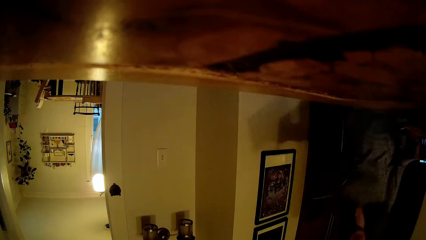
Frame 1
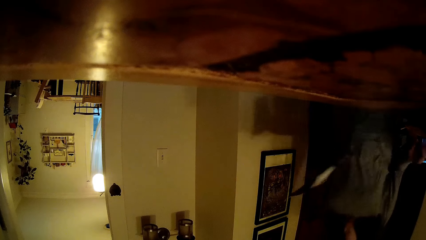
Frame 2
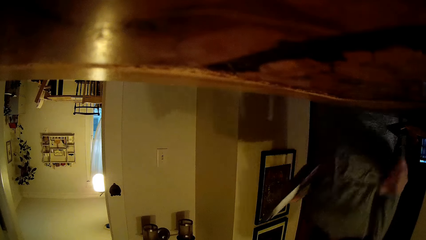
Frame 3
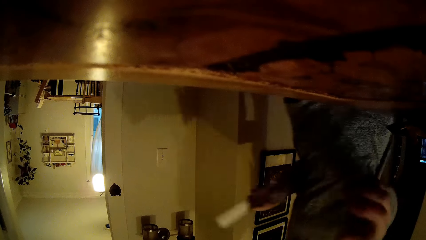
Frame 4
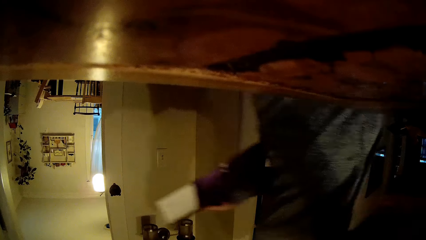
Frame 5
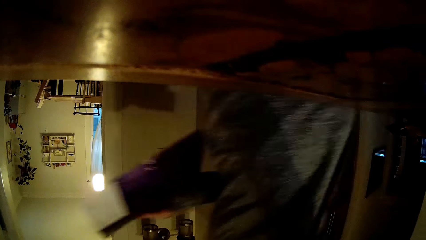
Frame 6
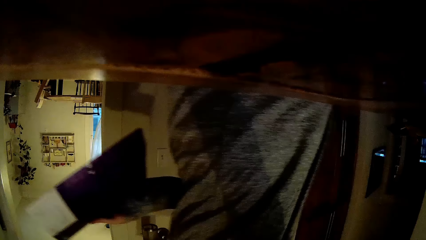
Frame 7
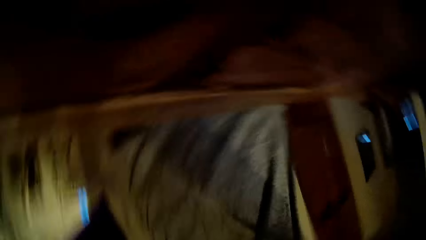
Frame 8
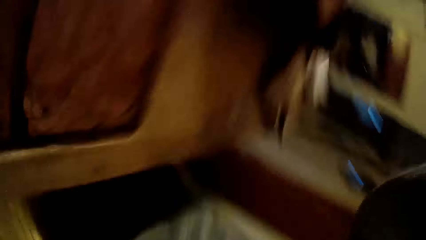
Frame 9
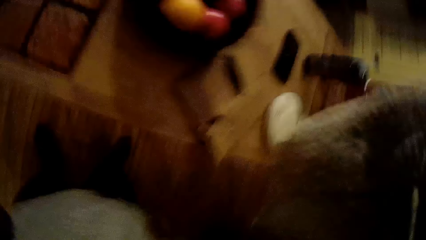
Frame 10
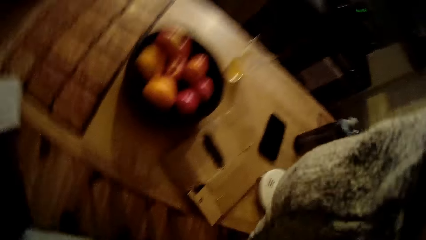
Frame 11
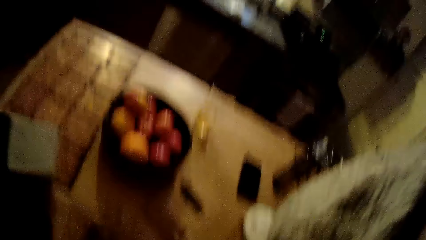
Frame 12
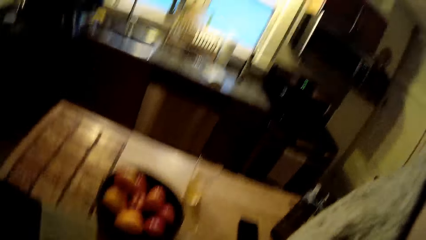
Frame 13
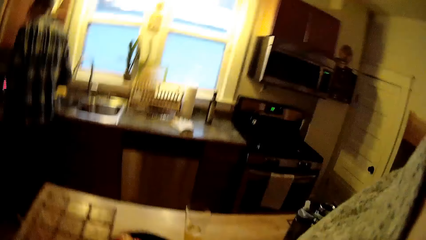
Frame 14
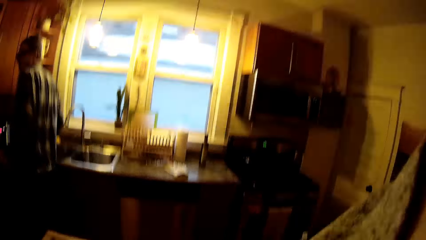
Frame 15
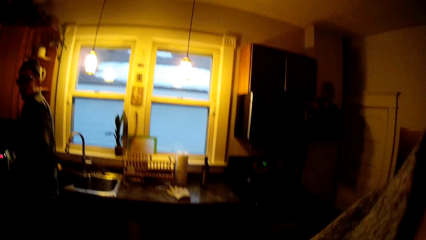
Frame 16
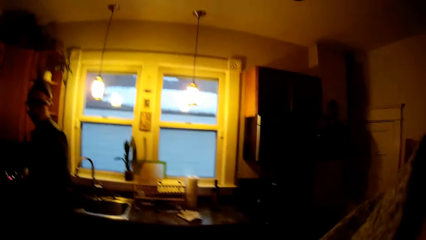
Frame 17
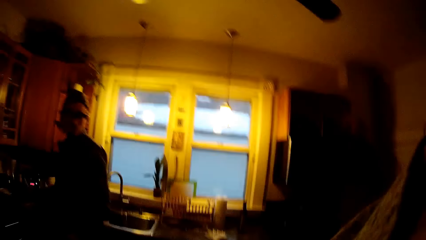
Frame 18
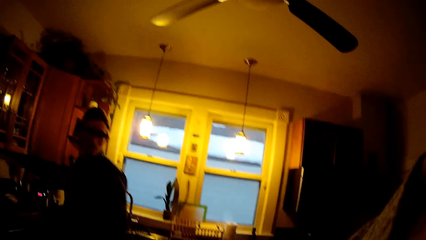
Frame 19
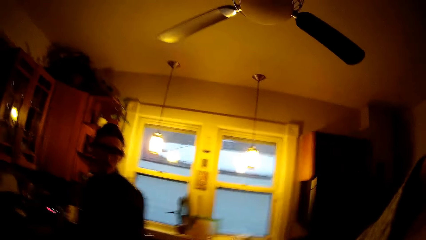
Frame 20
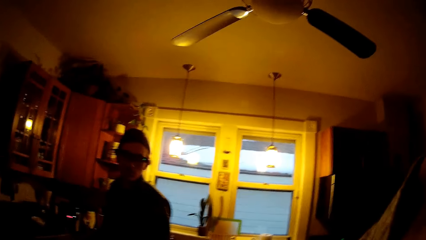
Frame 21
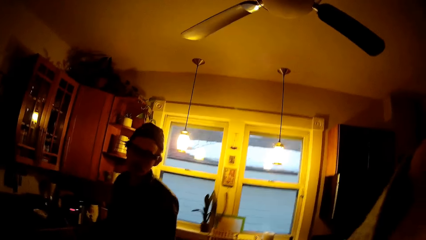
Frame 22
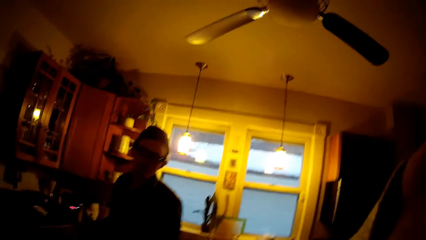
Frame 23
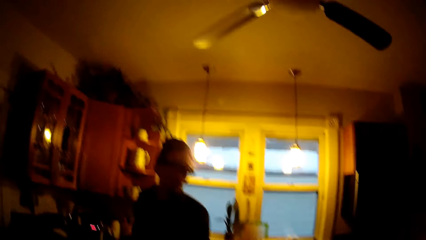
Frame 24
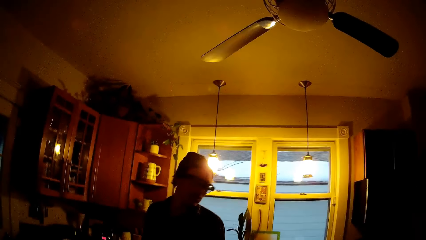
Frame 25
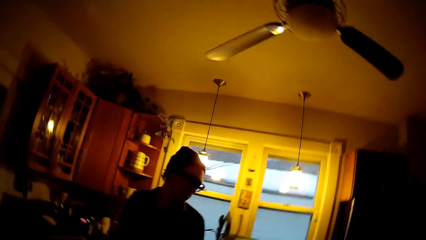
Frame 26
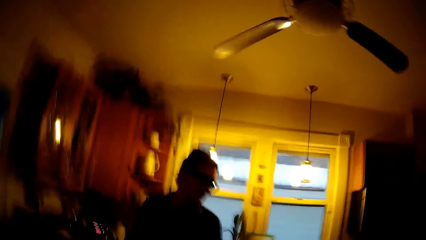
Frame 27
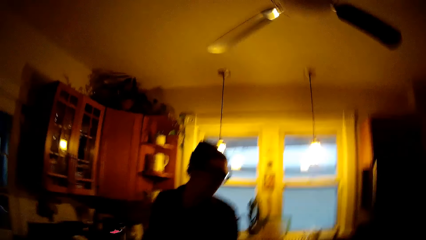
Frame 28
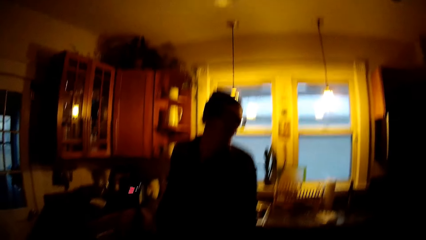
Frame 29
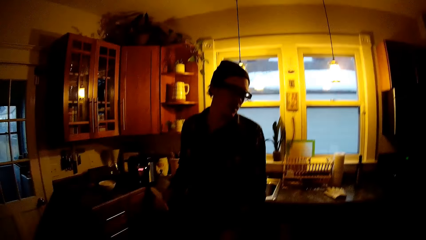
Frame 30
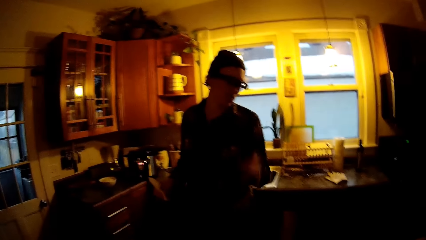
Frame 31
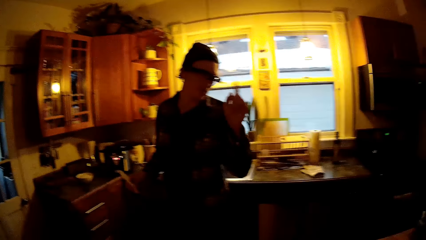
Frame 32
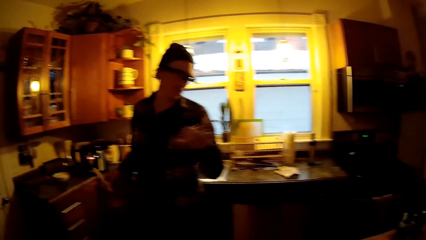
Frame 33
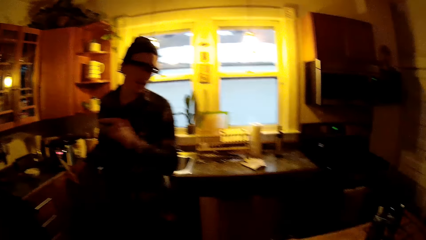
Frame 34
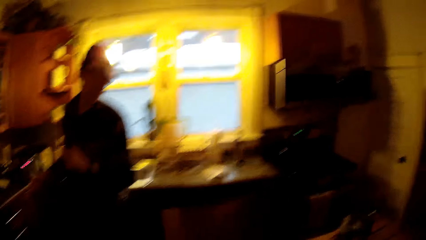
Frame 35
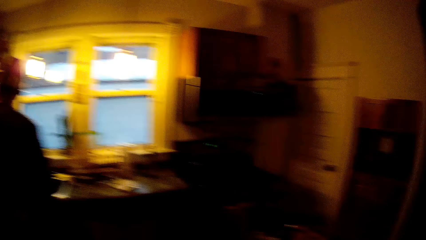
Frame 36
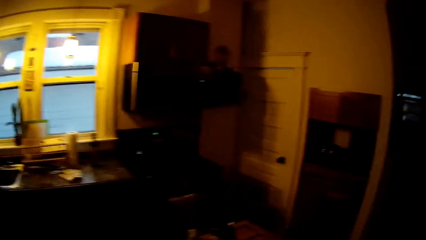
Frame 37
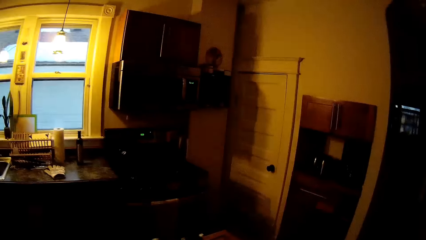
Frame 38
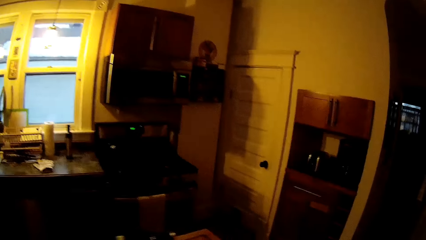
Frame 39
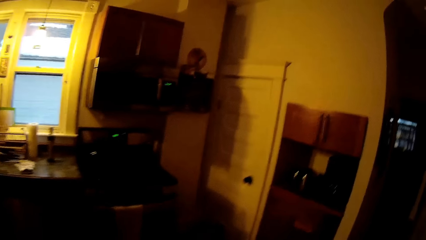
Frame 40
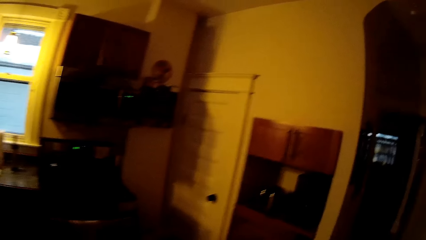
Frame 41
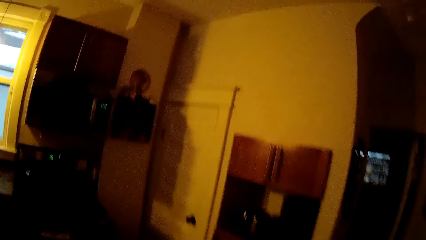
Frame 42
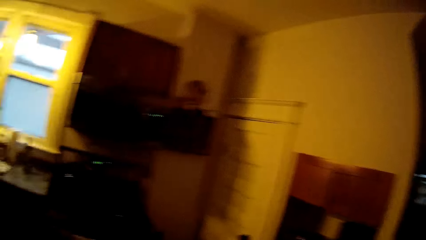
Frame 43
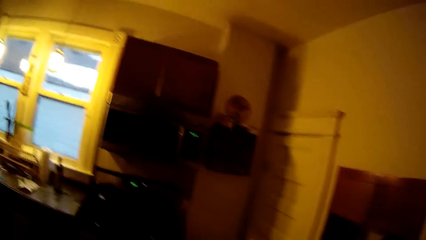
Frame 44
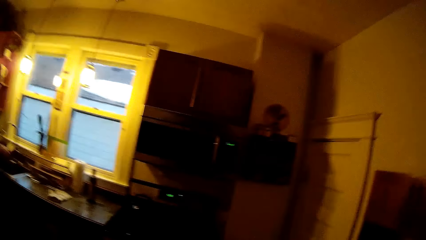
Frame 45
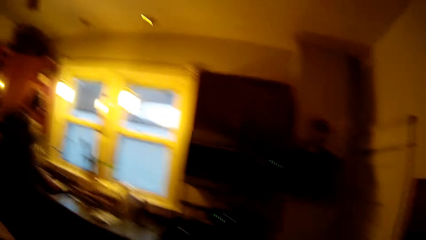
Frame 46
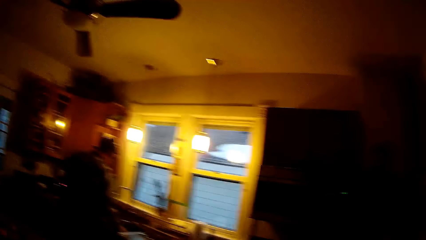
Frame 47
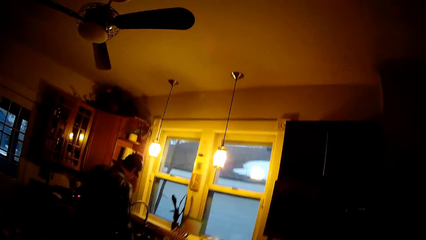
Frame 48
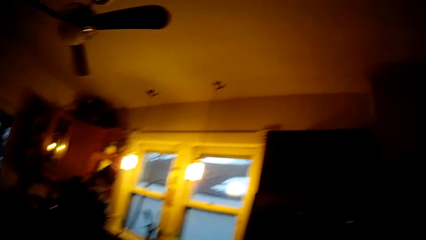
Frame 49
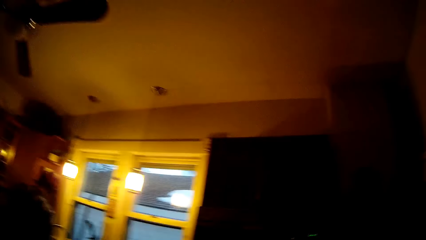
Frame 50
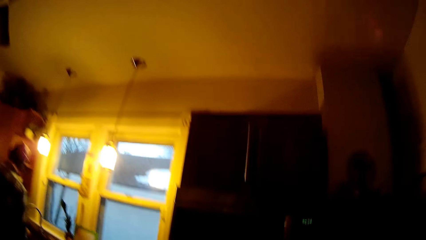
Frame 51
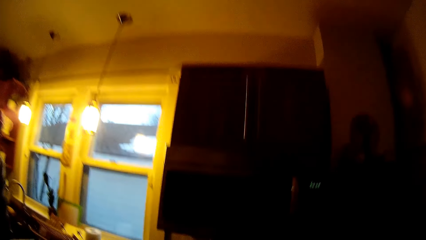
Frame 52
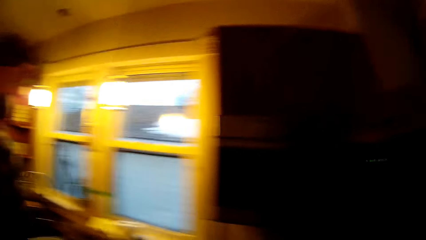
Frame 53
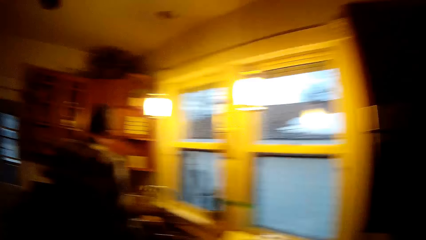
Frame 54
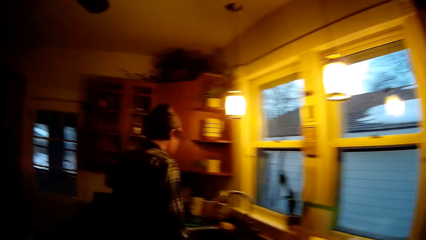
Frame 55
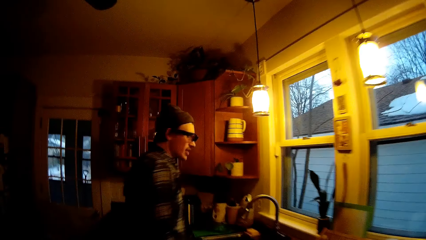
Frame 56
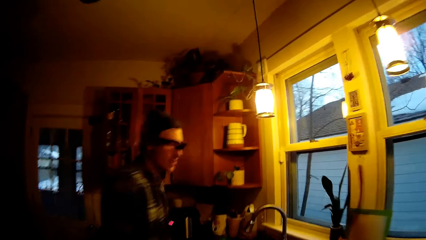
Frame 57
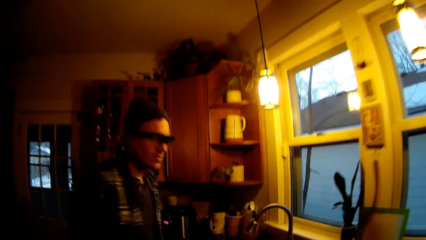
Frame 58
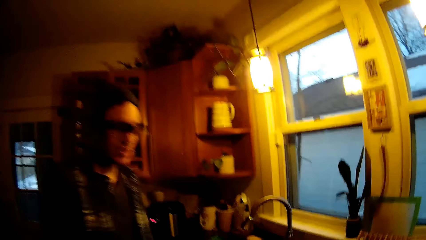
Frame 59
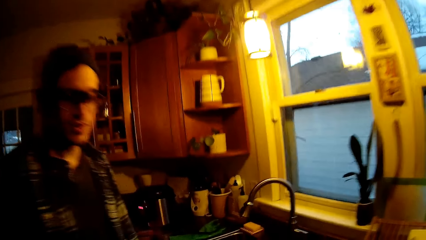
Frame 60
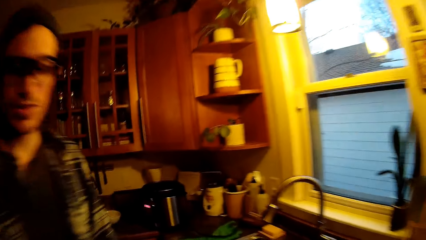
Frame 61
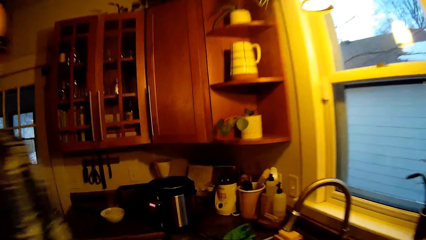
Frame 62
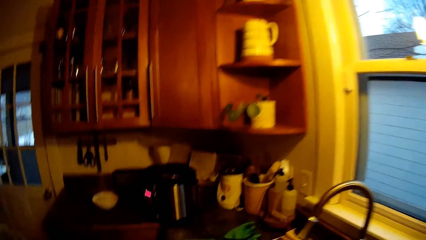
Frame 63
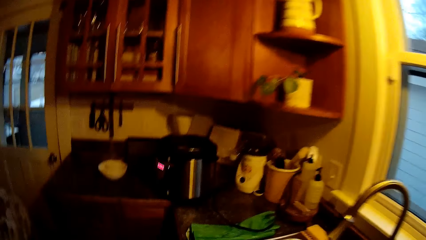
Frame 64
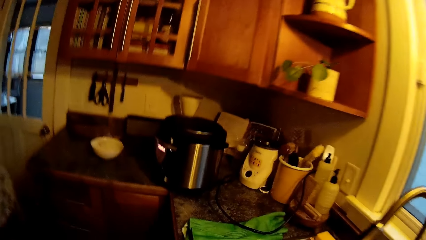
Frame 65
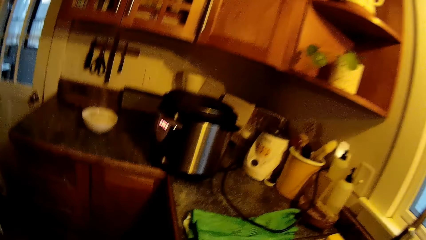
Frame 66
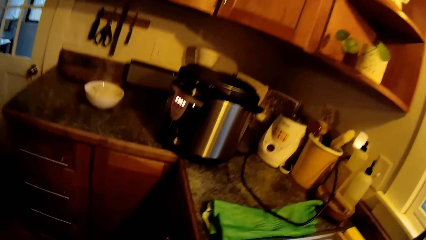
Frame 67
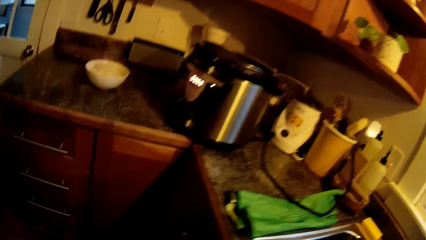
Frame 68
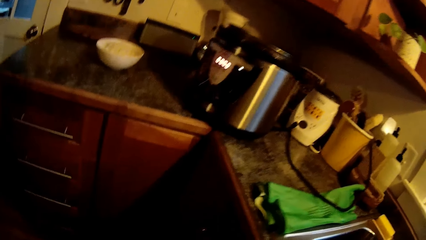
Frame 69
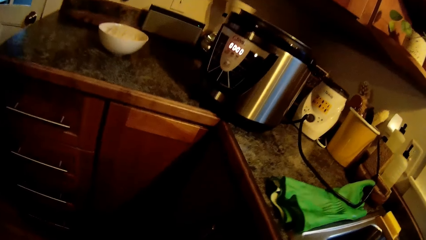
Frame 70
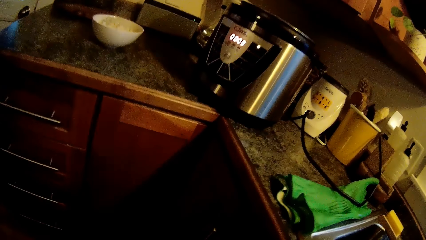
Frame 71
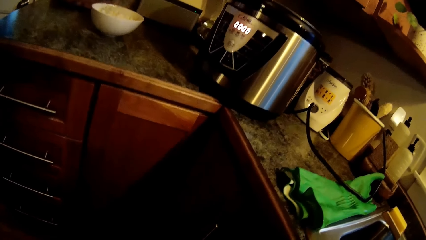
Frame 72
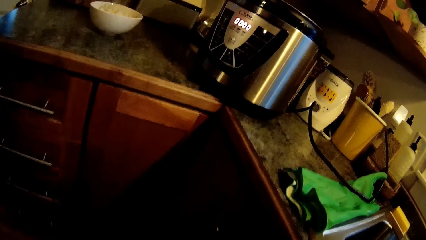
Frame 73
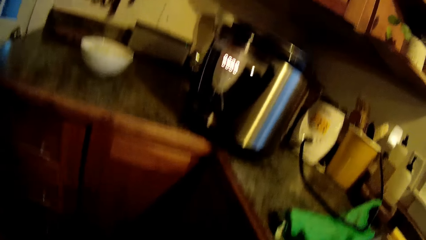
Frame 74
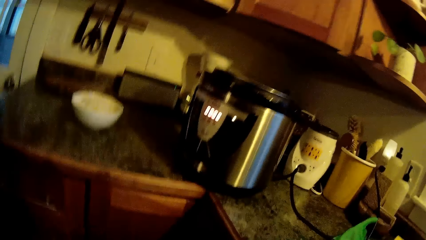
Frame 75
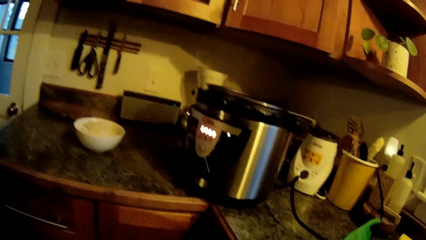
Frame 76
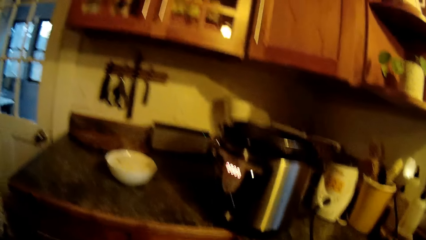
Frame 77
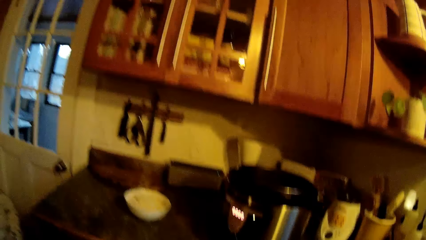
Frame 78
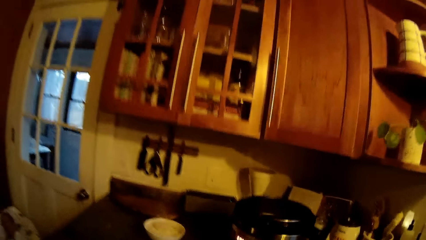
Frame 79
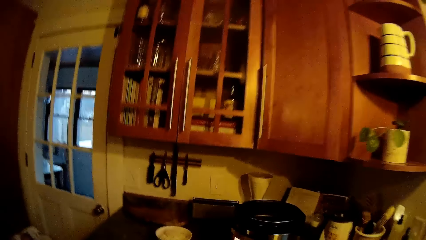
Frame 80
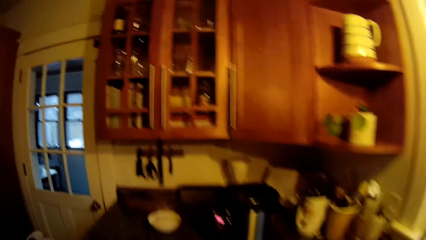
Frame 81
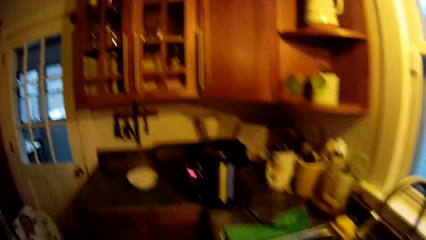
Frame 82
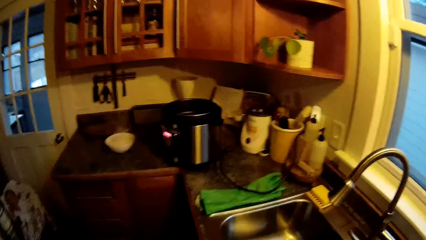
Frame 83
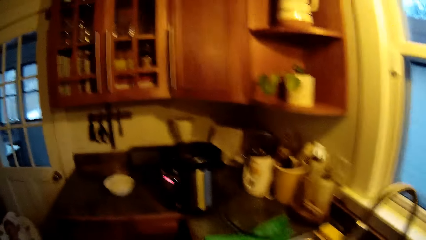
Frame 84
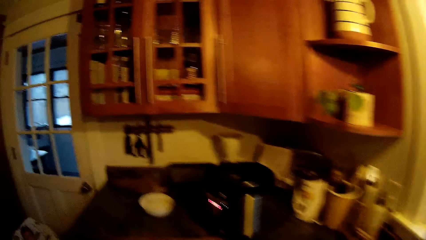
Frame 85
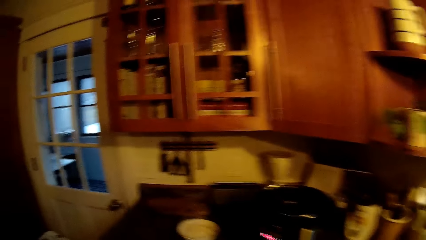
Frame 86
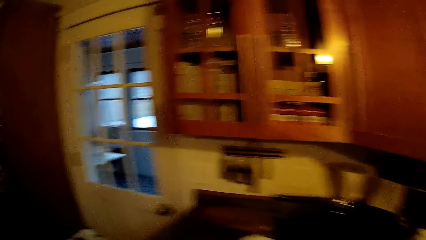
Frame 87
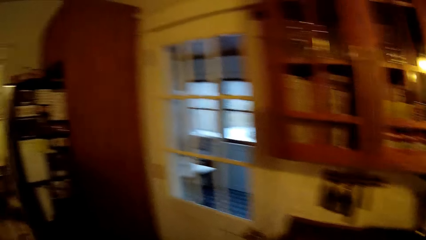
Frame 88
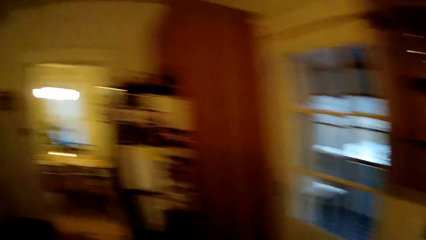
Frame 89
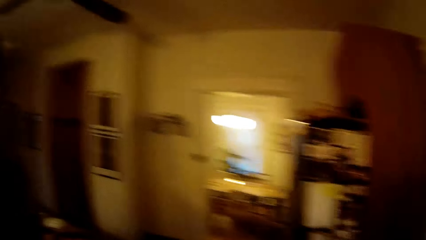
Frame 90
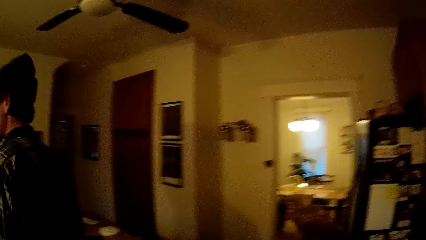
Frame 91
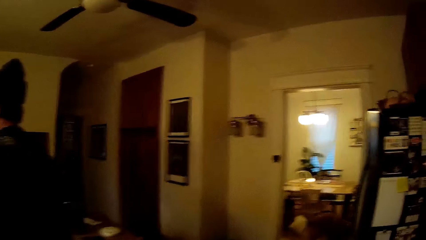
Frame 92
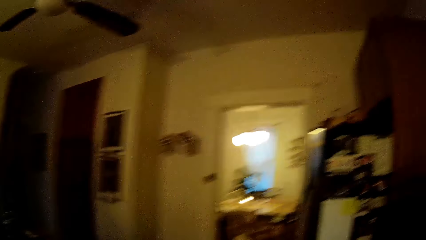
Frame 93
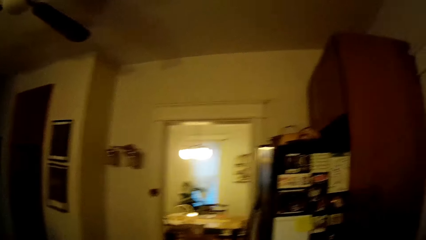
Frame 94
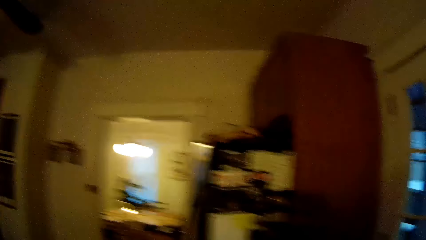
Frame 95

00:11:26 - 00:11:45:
The camera wearer picks up the camera on the countertop with her right hand. She converses with a man. The man drops a plate in the kitchen sink with his right hand.
